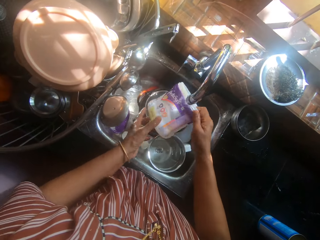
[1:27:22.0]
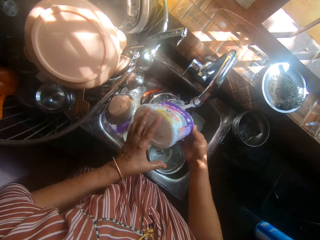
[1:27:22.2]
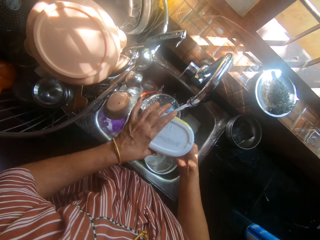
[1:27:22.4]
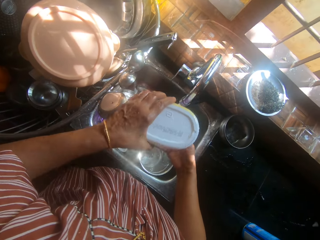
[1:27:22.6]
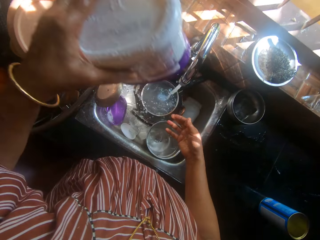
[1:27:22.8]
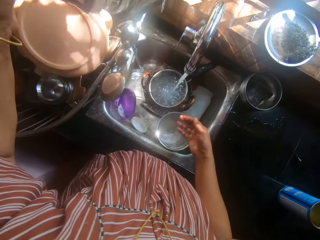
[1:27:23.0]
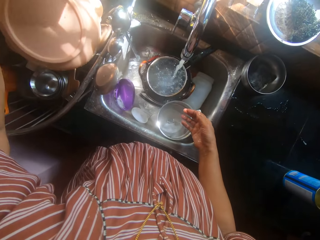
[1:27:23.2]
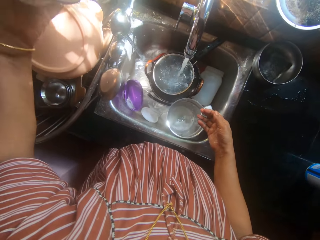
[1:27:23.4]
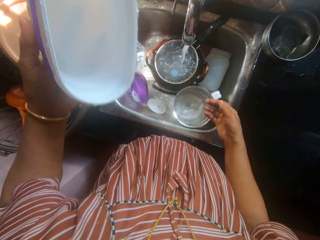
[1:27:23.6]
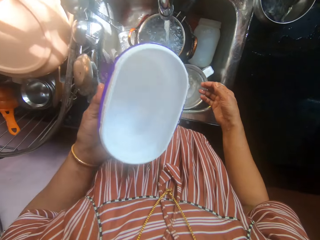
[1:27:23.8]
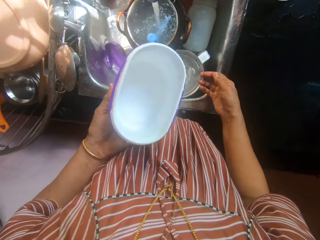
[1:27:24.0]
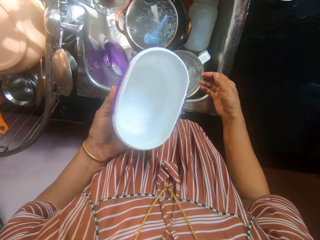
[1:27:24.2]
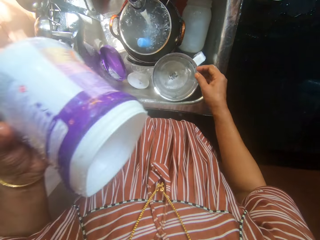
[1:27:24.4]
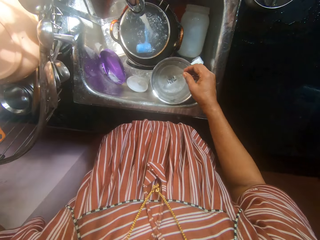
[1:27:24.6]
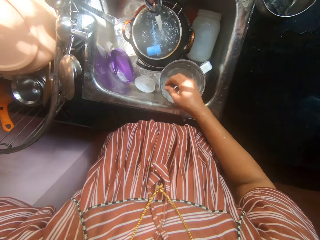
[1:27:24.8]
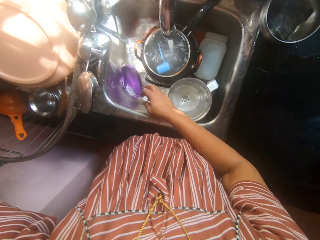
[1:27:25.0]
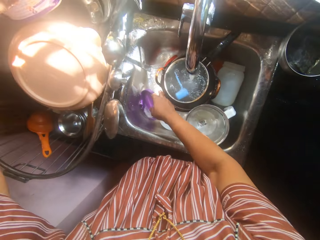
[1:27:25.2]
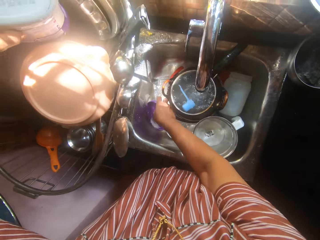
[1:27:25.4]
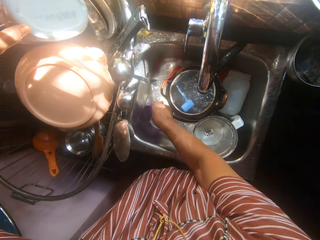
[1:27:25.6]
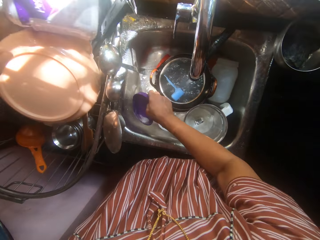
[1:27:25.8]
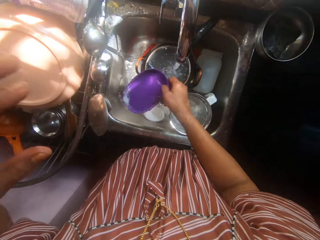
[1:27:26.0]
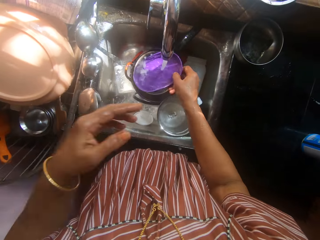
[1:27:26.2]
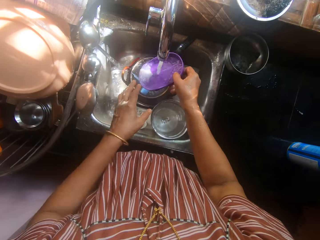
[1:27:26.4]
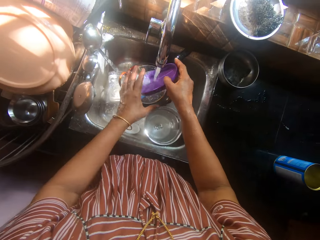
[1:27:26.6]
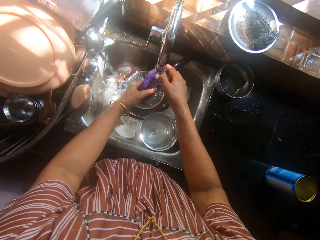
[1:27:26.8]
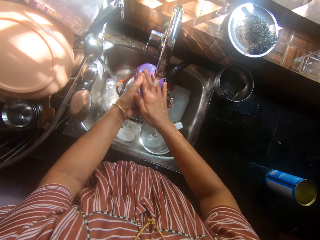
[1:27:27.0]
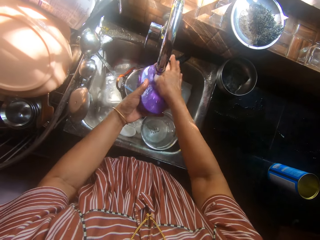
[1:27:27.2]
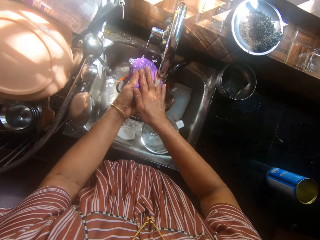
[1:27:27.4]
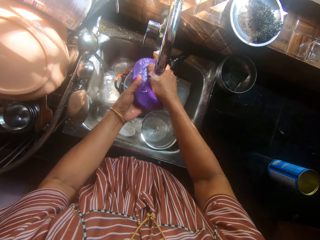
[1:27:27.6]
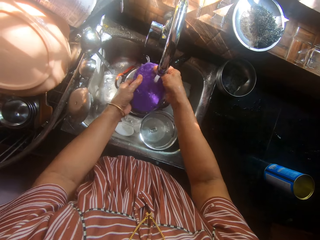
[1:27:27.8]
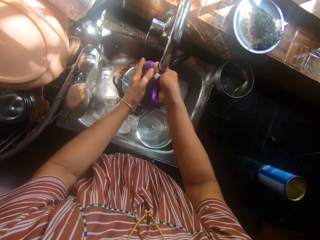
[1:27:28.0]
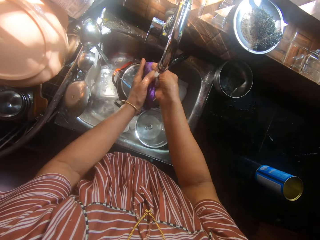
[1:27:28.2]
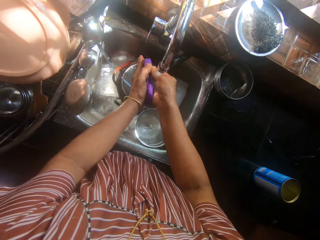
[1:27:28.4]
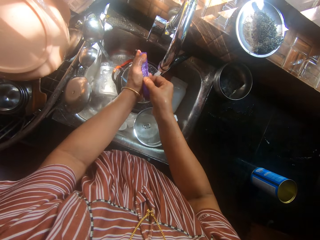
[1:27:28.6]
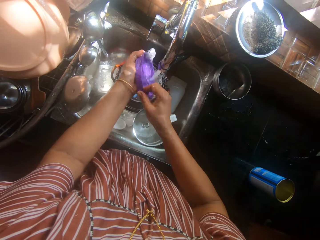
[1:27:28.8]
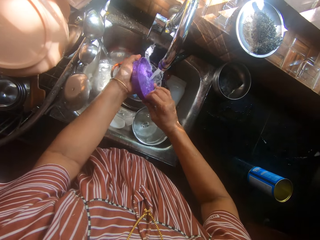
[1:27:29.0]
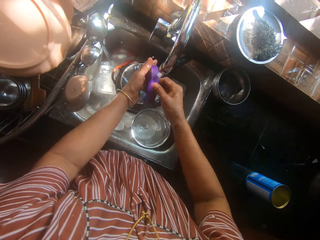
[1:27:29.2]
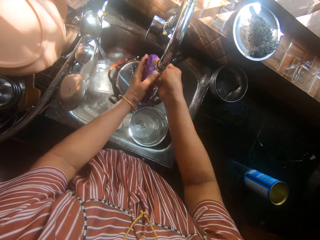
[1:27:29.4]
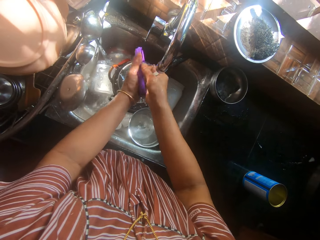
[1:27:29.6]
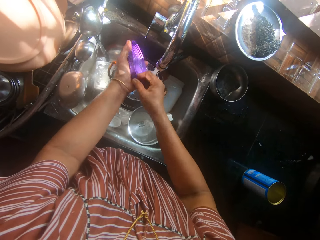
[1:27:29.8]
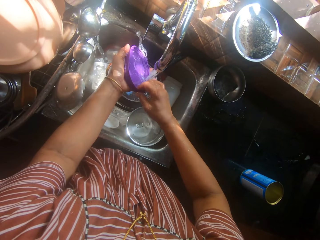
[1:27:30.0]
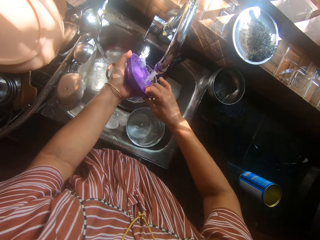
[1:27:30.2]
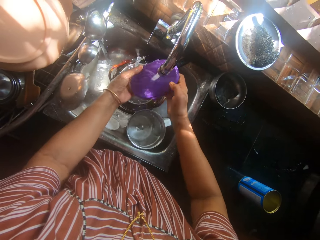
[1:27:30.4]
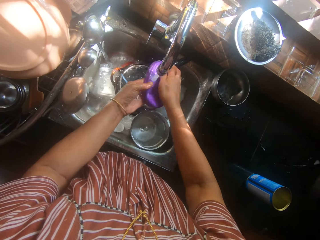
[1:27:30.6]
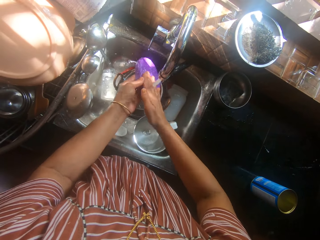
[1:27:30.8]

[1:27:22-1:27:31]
The camera wearer pours water in the sink. She passes the container to the left hand. She moves the hand. She looks inside the plate or container. She puts the container in the utensil rack. She takes a plate lid with her left hand in the sink. She rinses the plate lid with both hands.

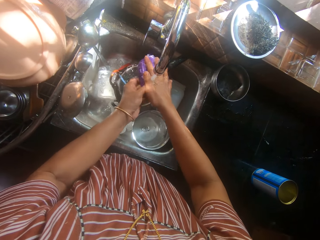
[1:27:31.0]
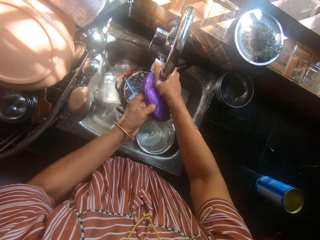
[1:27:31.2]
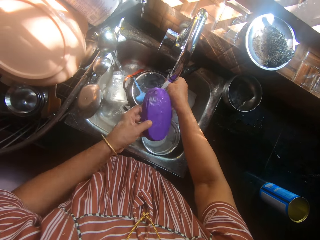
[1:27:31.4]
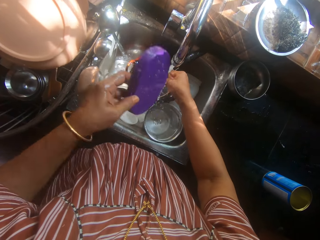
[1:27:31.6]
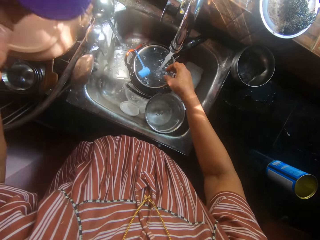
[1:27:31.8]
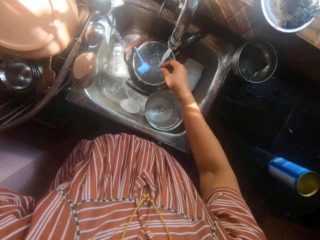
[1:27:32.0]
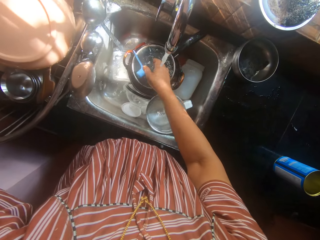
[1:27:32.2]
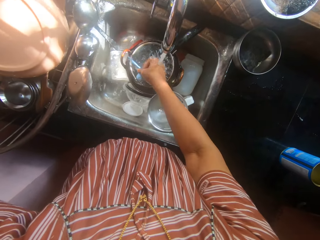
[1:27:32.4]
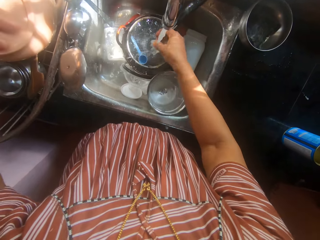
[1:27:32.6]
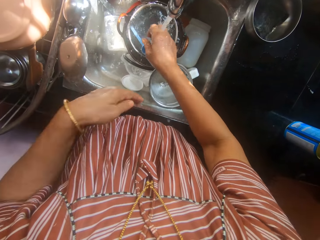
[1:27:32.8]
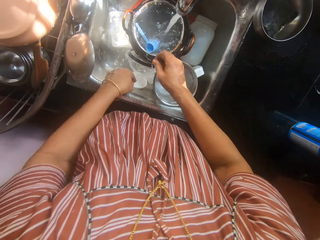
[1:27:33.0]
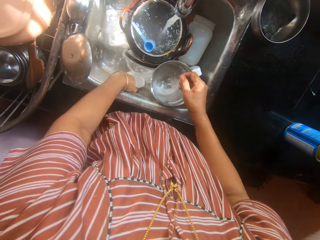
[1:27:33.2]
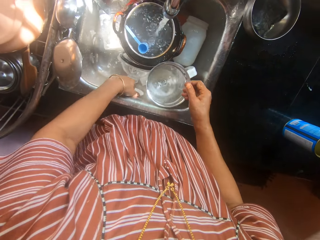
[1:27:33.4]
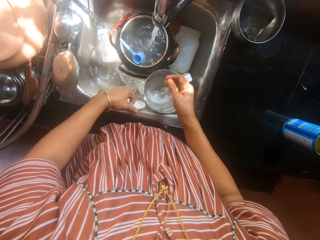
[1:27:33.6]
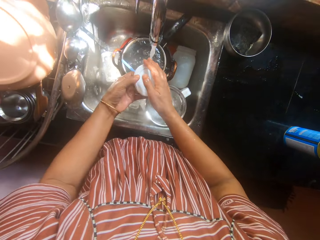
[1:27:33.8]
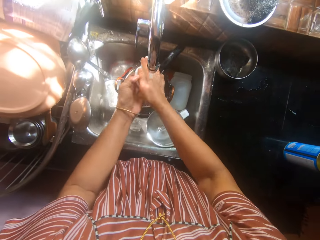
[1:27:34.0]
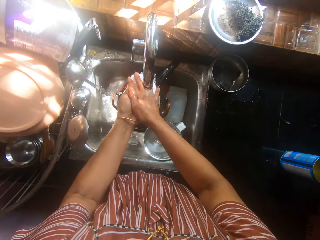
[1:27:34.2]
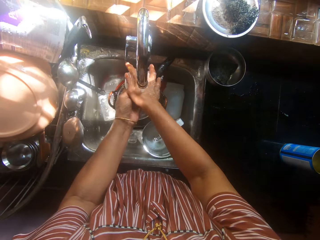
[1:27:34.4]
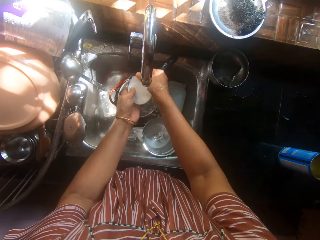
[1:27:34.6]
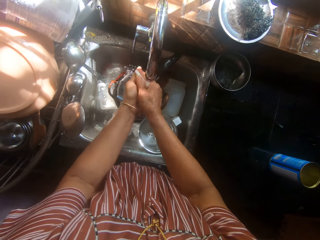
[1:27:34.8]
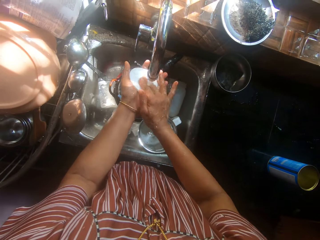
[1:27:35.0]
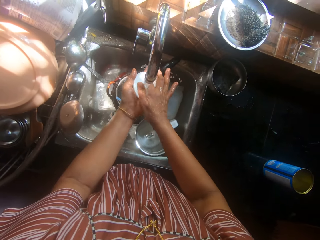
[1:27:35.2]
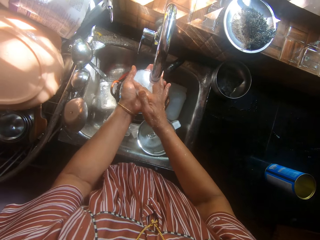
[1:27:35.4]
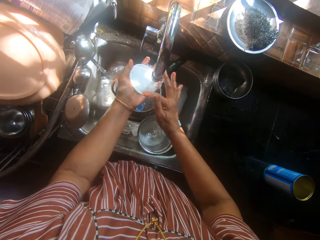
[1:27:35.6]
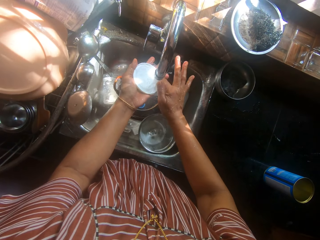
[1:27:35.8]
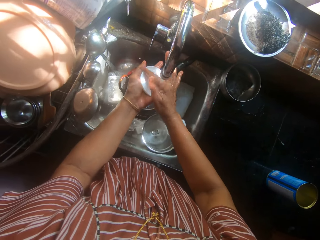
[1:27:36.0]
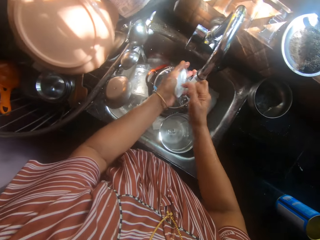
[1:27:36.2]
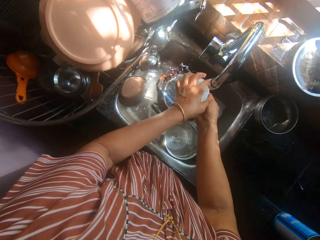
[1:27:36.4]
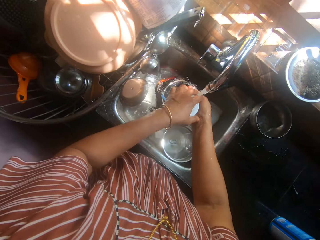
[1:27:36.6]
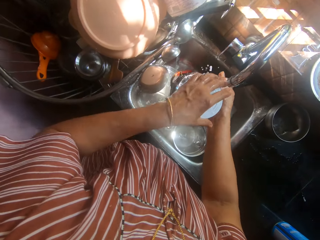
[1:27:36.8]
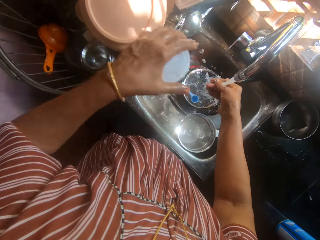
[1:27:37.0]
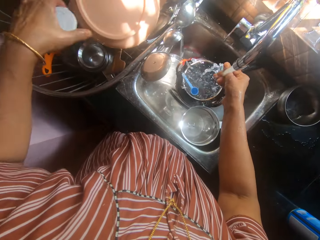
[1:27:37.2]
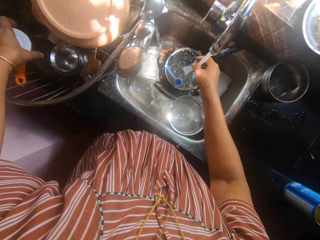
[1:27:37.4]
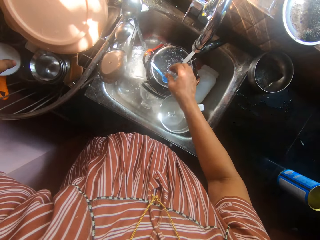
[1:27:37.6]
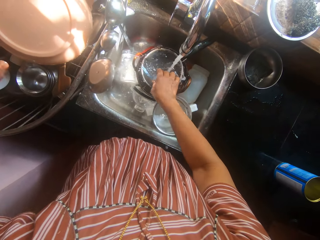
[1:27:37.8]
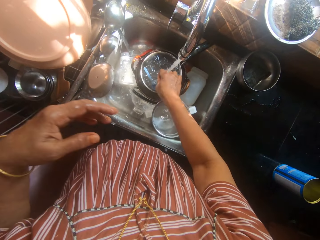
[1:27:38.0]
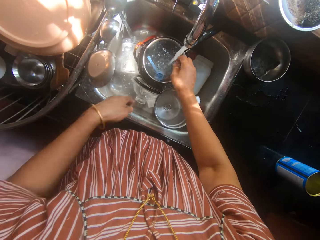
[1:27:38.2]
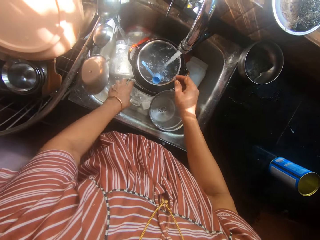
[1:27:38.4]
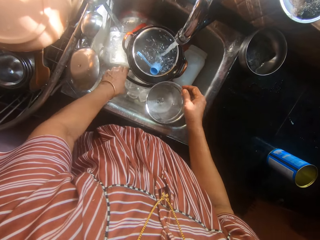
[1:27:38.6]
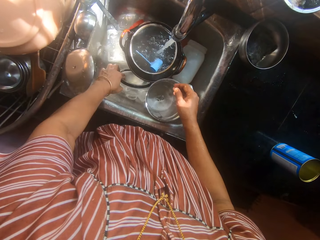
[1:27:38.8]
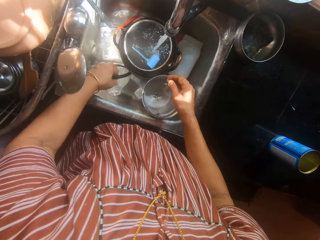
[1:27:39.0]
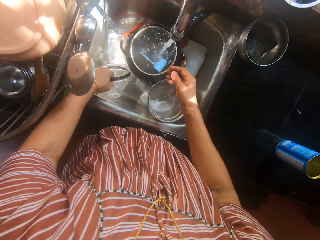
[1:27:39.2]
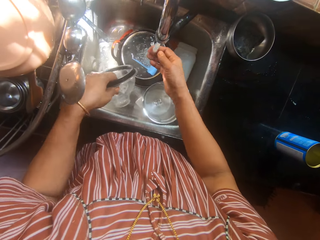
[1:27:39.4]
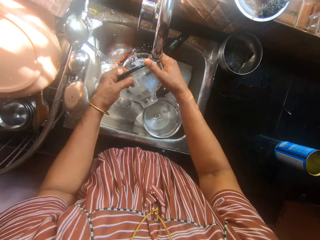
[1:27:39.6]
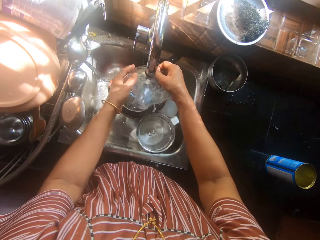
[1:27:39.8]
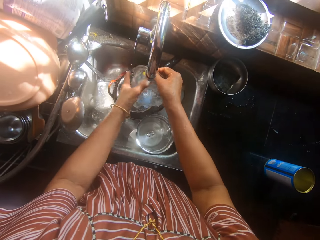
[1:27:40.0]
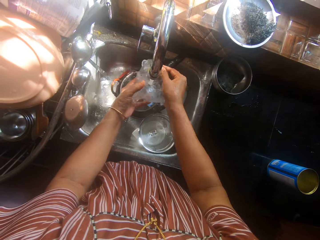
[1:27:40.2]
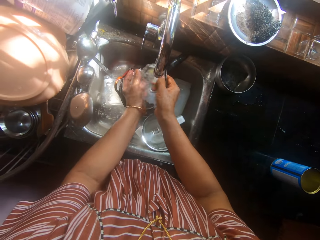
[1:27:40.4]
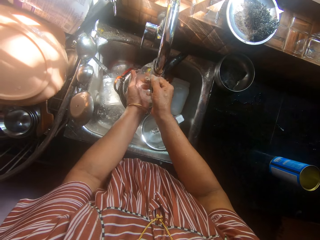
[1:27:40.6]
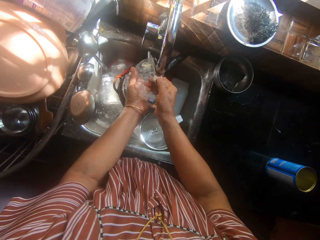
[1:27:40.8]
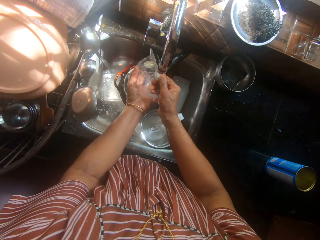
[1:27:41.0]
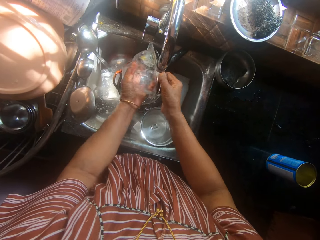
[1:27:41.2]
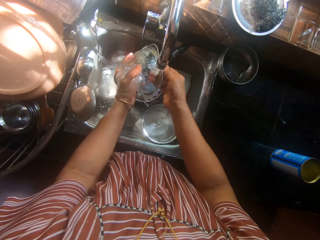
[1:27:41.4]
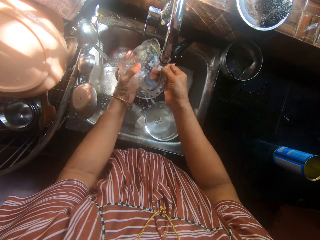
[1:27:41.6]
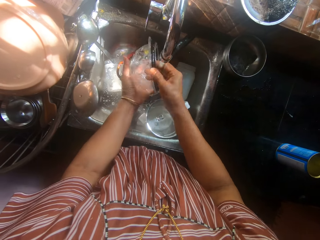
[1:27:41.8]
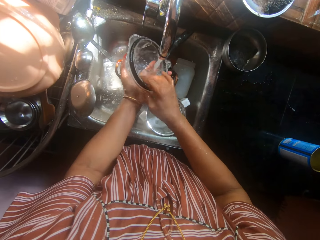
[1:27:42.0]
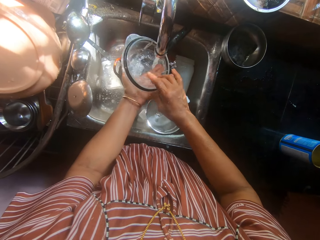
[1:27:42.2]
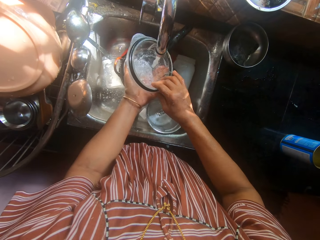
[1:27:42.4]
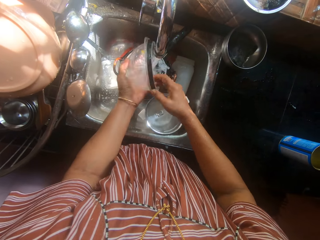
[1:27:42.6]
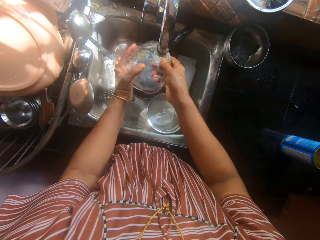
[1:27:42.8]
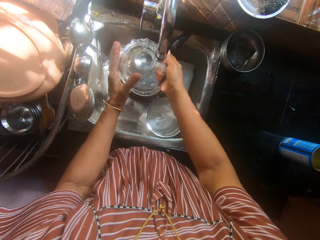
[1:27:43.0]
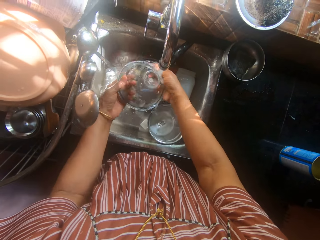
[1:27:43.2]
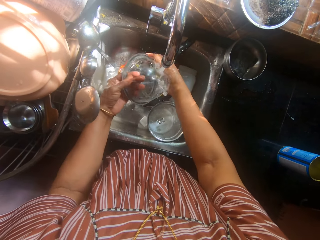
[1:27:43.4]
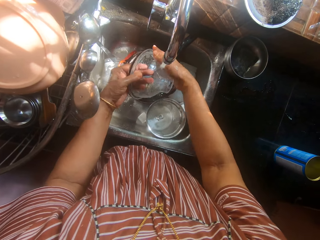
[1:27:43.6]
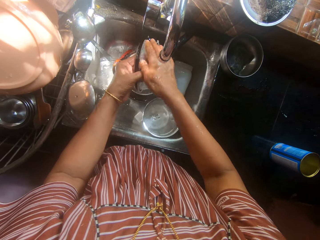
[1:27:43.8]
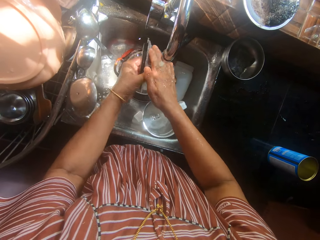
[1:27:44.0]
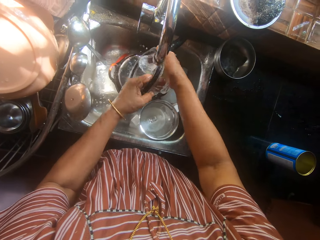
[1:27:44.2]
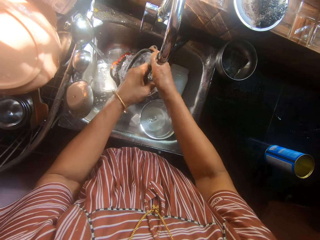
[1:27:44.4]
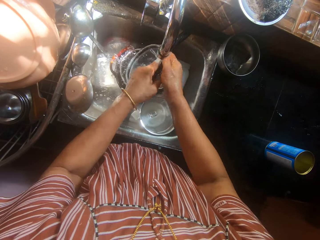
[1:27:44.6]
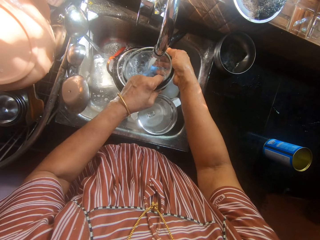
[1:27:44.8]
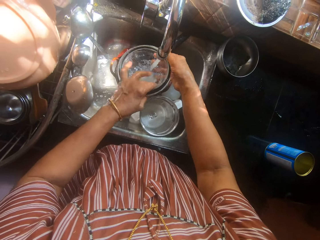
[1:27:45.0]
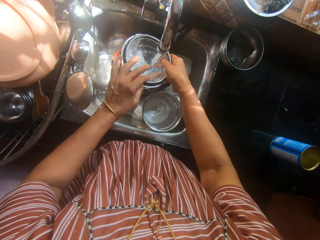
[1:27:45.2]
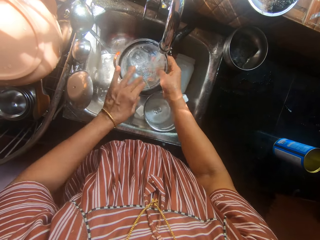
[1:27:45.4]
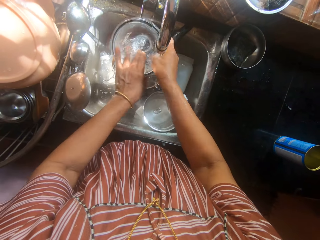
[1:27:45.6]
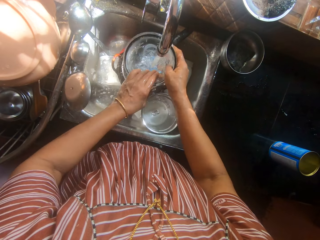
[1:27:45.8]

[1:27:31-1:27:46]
The camera wearer drops the plate lid in the plate basket. She picks up the spoon and drops the spoon in water. She takes the tin can lid in the sink with her left hand. She rinses the tin can lid with both hands. She drops the tin can lid with her left hand into the plate basket. She picks up a glass bowl in the sink with her left hand. She rinses the glass bowl with both hands.
